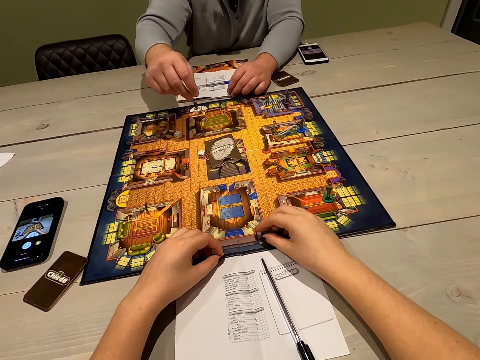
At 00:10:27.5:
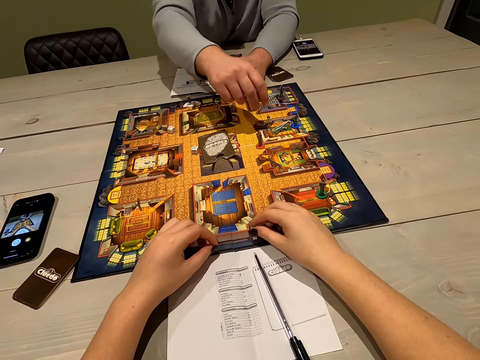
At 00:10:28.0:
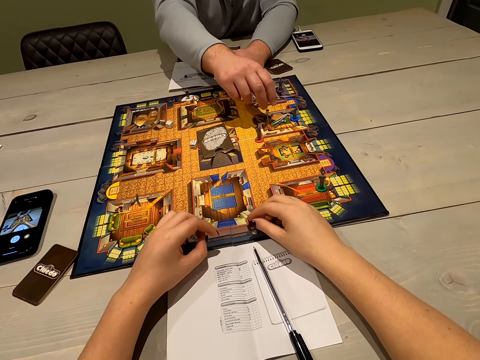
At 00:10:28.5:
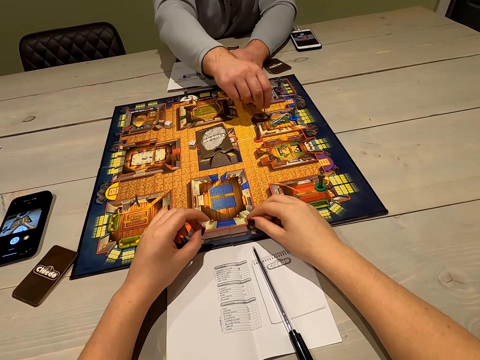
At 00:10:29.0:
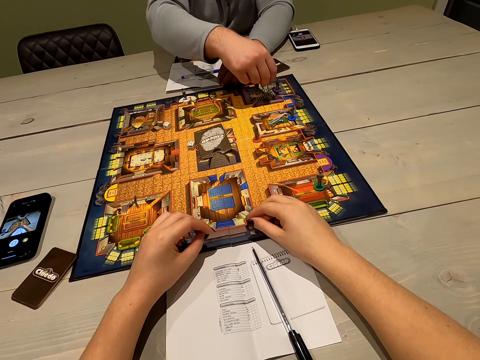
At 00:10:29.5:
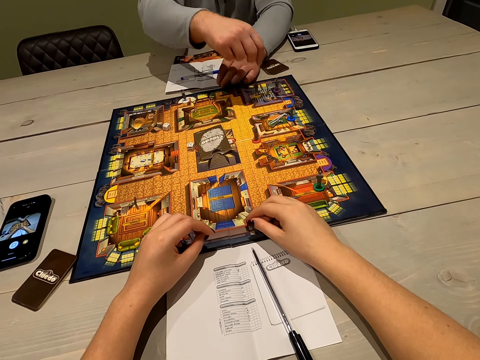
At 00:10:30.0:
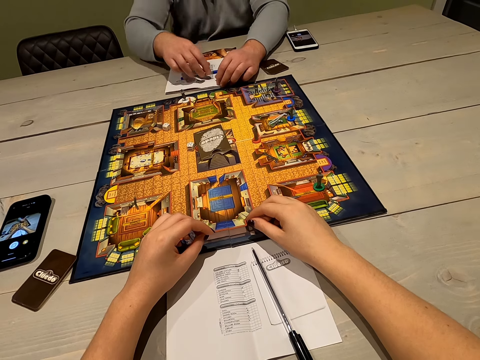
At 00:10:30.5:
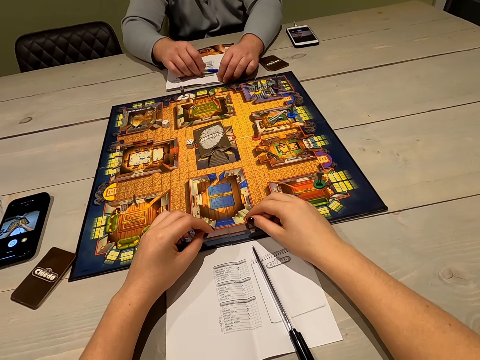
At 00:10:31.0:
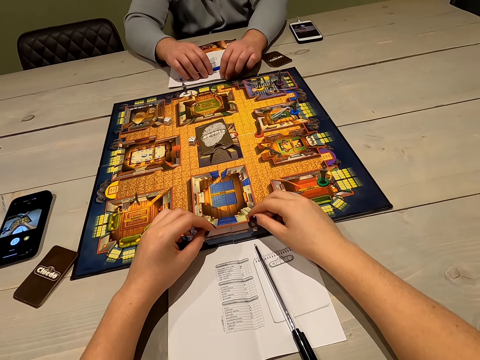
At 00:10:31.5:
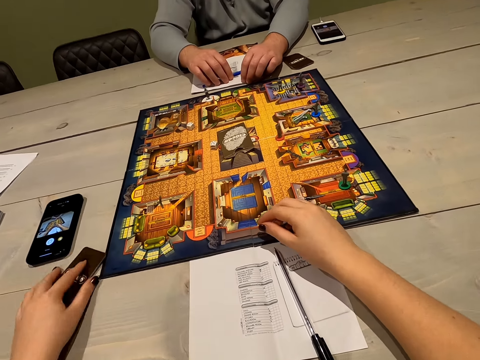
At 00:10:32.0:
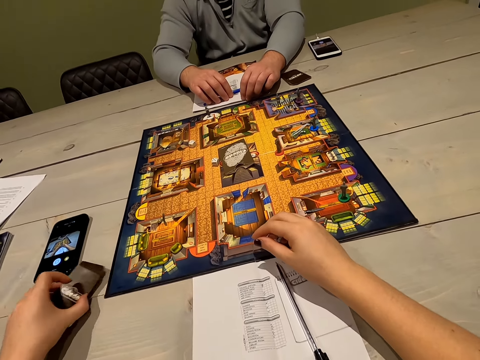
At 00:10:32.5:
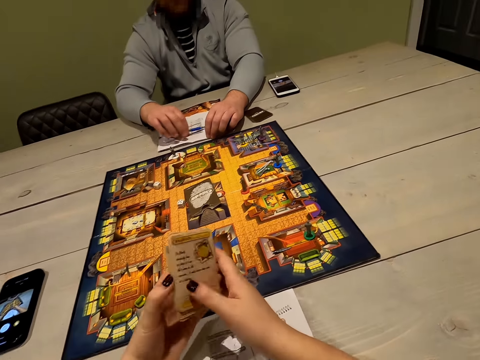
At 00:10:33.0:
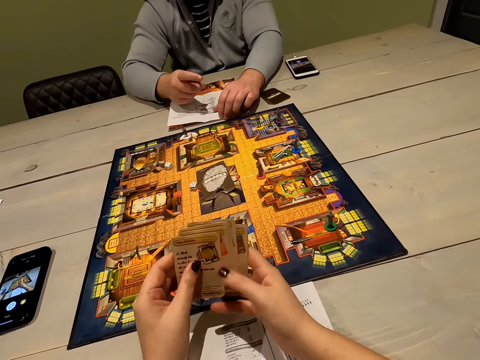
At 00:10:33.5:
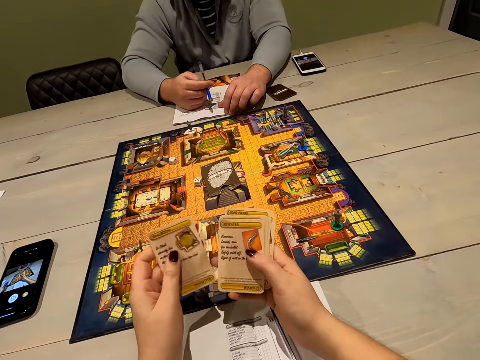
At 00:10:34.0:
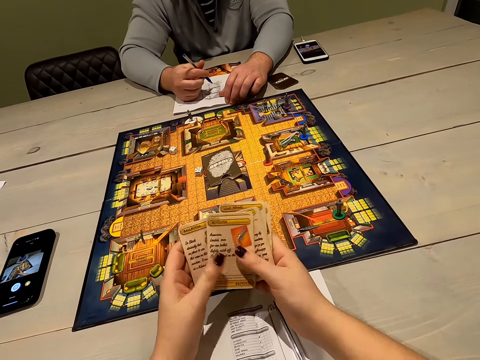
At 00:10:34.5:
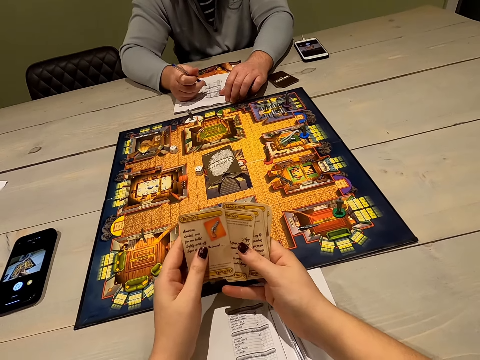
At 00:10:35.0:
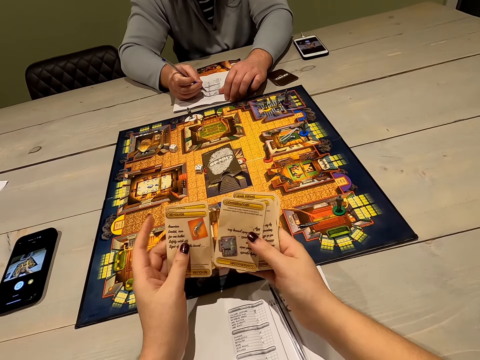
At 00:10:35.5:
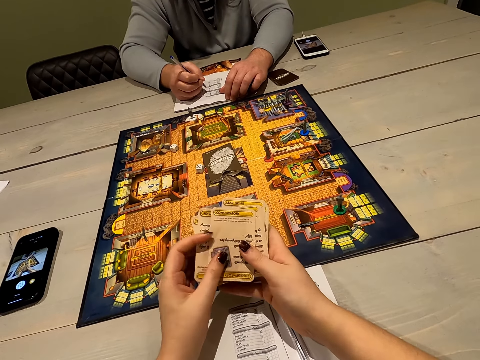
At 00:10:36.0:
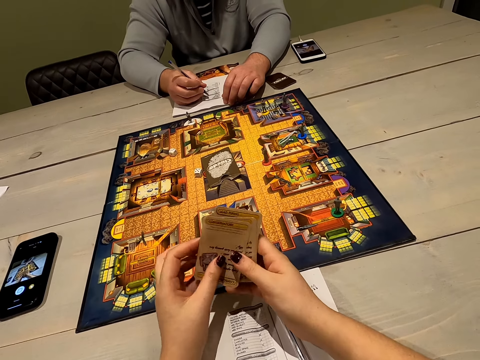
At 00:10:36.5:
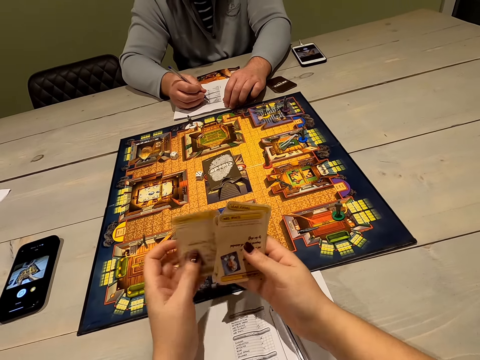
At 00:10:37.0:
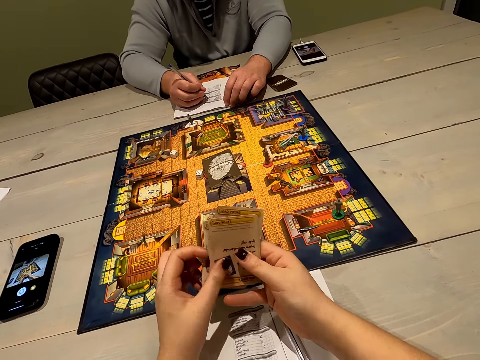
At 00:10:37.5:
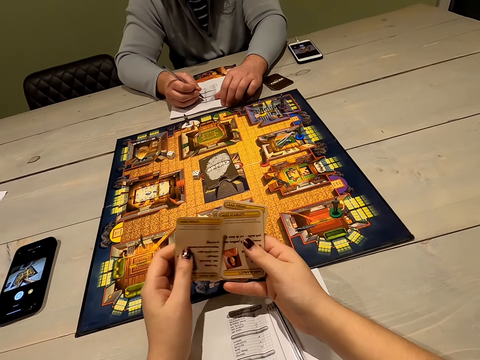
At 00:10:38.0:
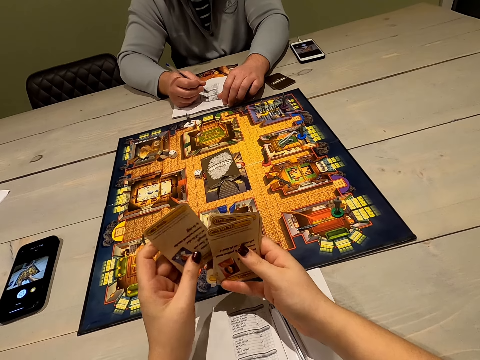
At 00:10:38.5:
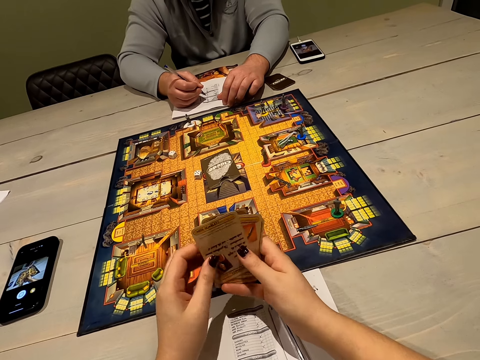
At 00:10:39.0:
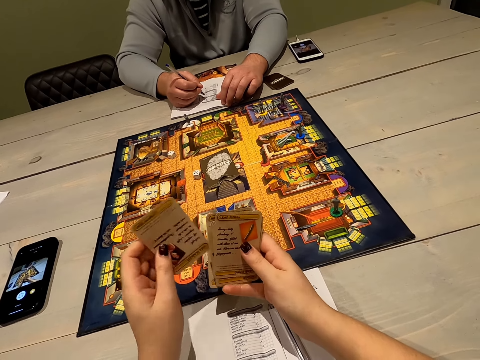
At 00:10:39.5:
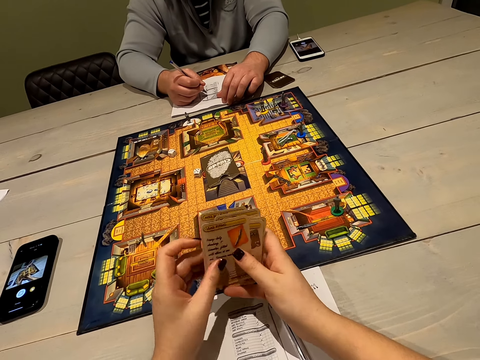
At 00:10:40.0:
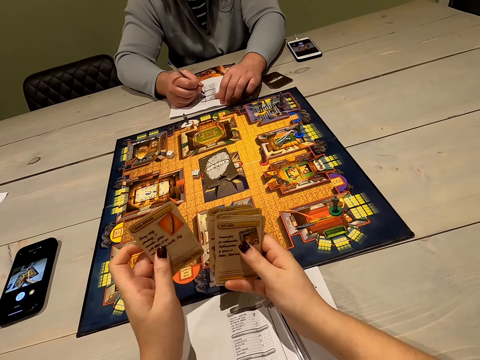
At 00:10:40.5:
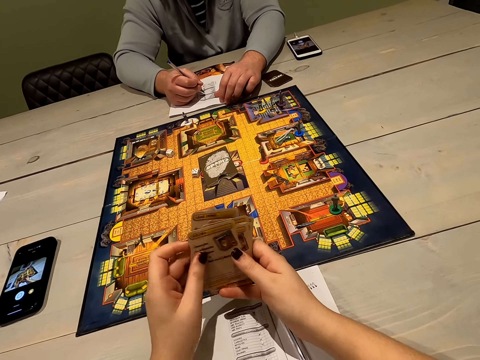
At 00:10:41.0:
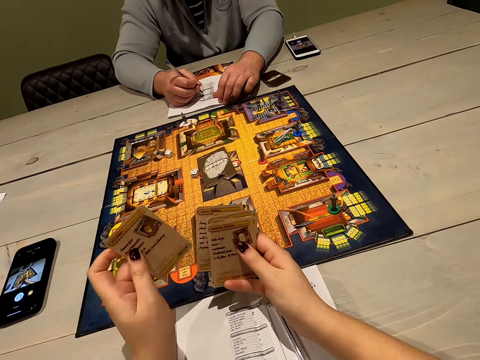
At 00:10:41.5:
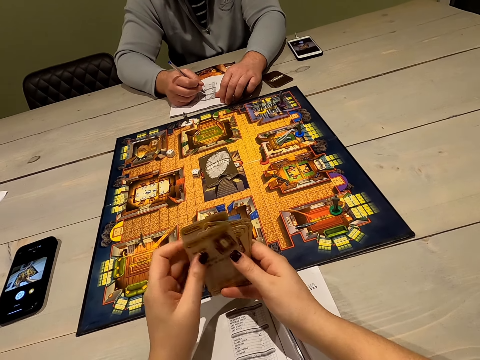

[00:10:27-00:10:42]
The camera wearer picks up cards on the table. She shuffles the cards in her hands and looks at the cards.

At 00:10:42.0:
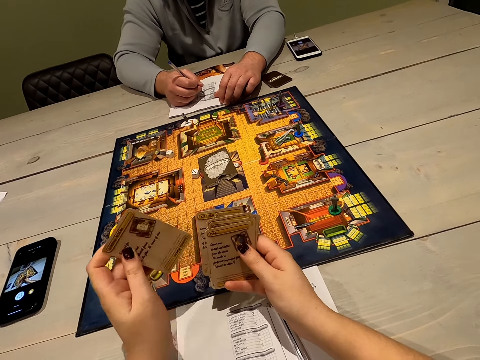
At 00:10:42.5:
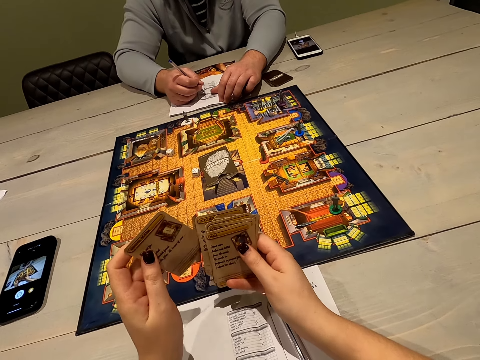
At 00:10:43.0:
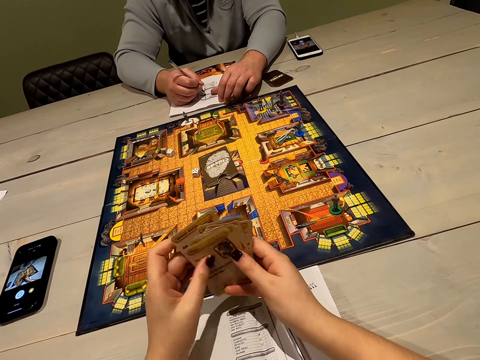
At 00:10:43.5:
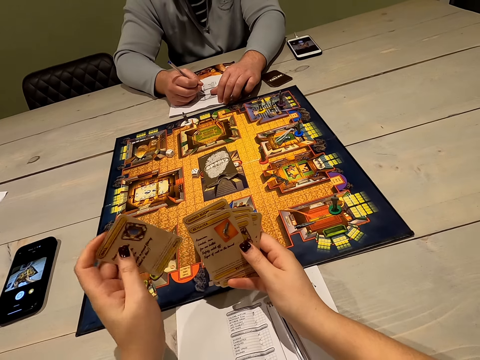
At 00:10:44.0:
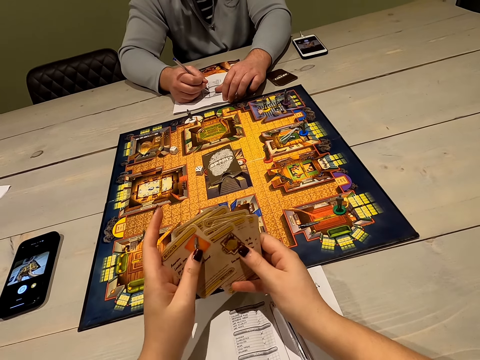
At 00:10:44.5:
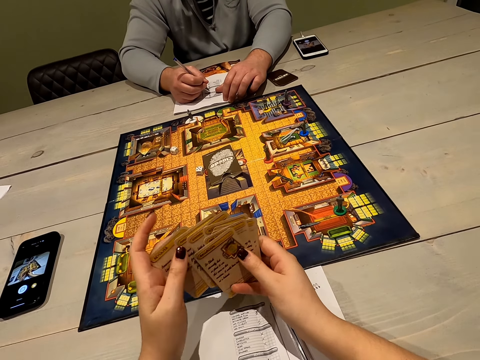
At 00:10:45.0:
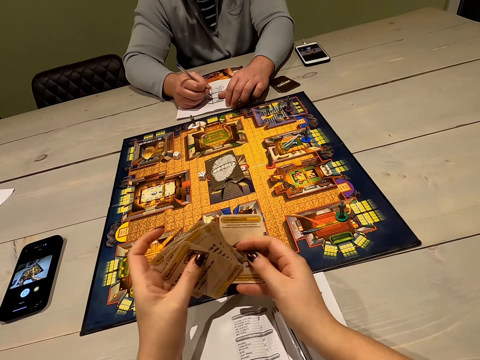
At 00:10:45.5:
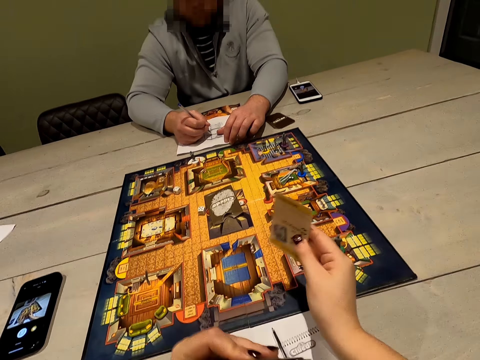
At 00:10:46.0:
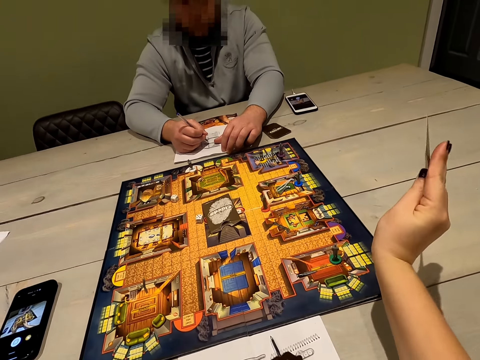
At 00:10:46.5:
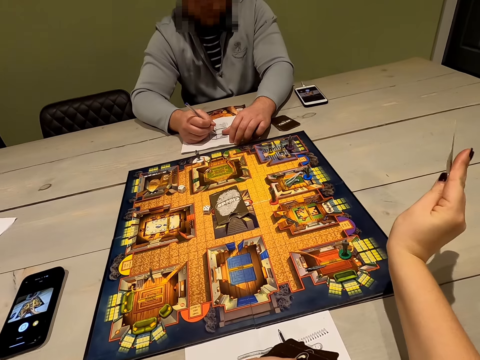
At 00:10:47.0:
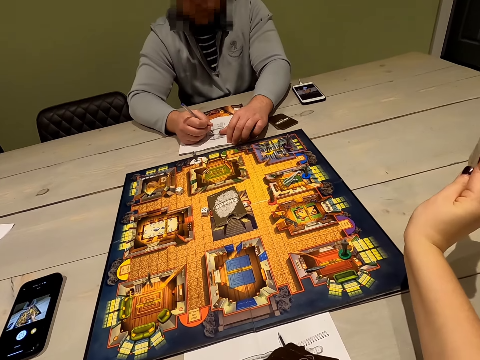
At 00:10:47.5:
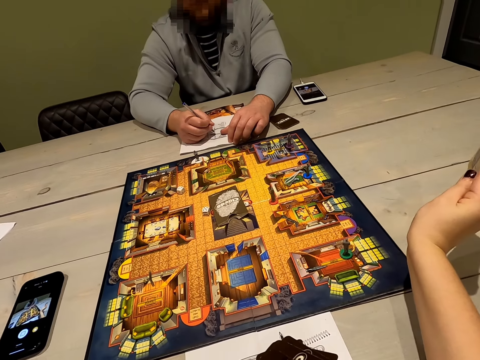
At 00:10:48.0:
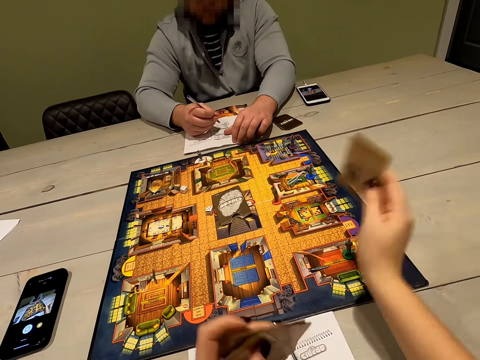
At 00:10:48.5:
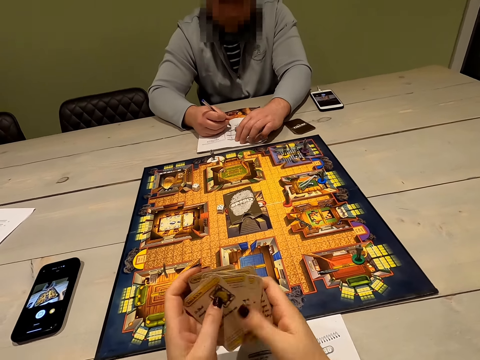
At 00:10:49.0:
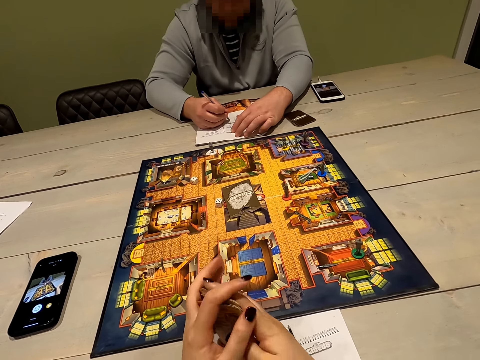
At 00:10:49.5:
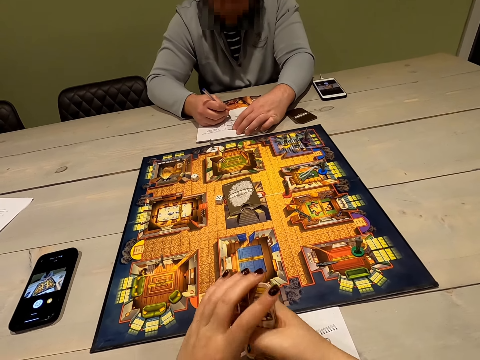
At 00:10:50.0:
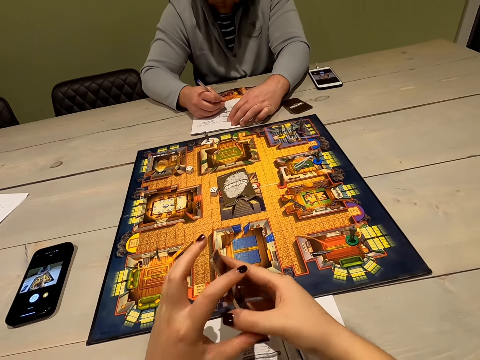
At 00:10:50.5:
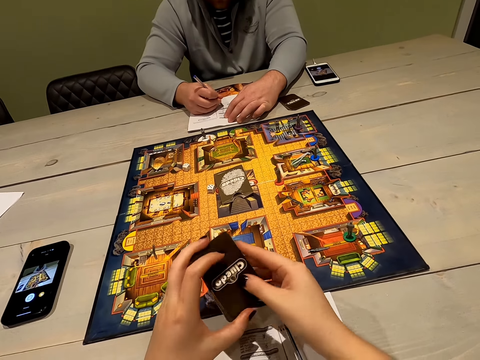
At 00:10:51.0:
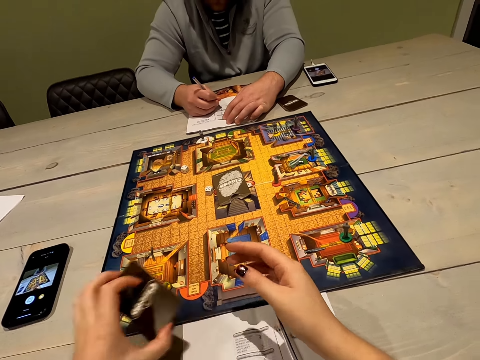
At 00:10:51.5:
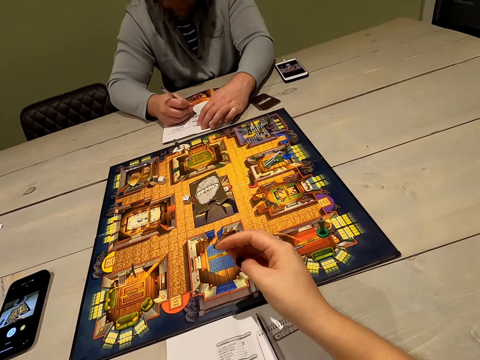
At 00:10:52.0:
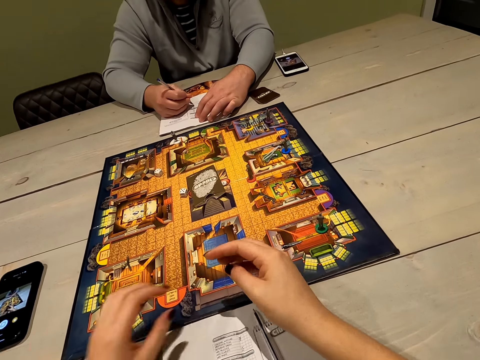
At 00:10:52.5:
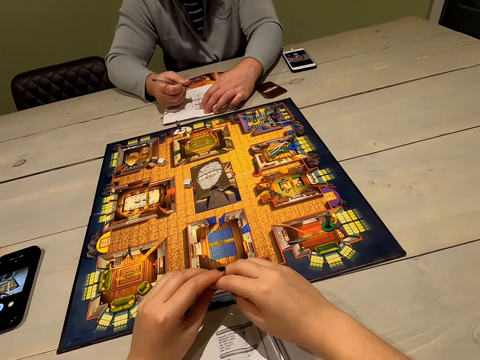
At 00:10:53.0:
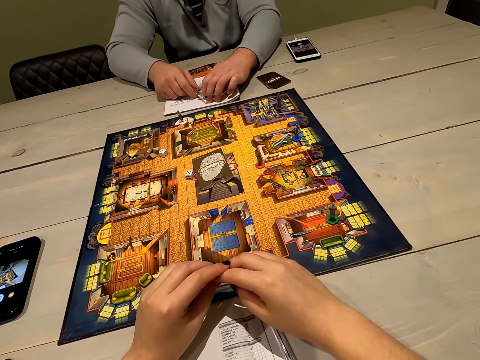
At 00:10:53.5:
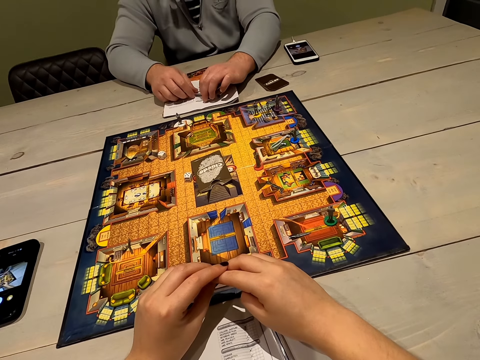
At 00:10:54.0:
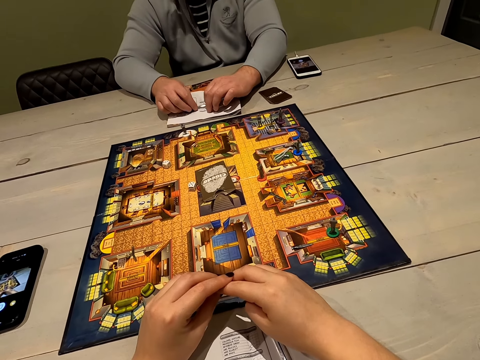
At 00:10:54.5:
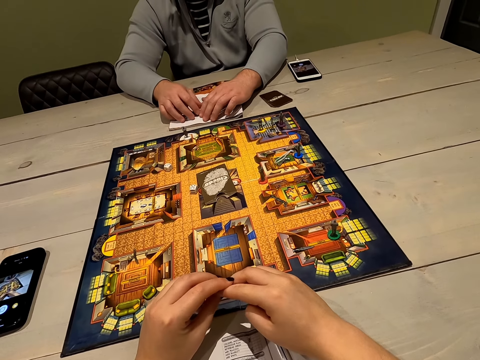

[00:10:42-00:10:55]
The camera wearer shows a person a card. The person writes on a book with a pen. The person puts the cards down. The camera wearer puts the cards down.
